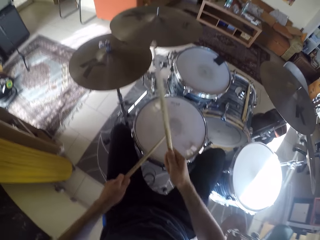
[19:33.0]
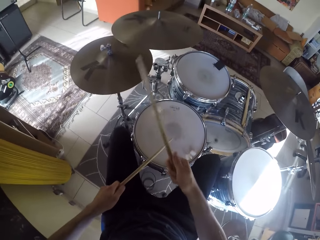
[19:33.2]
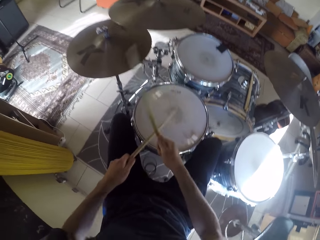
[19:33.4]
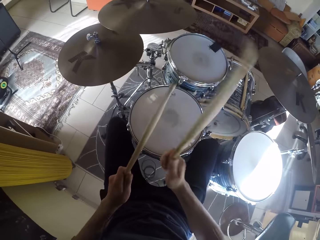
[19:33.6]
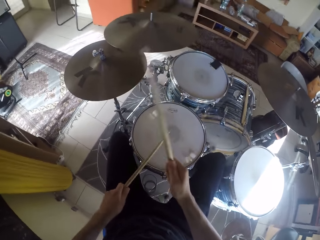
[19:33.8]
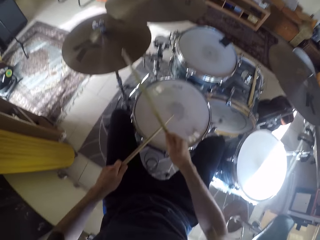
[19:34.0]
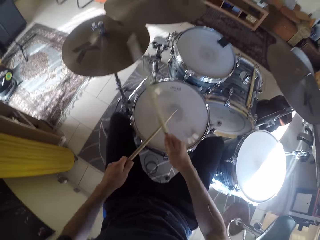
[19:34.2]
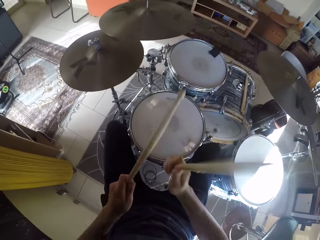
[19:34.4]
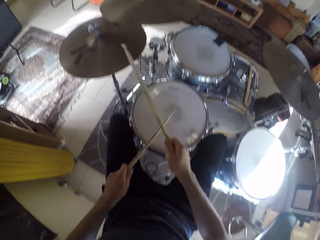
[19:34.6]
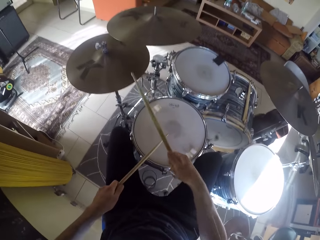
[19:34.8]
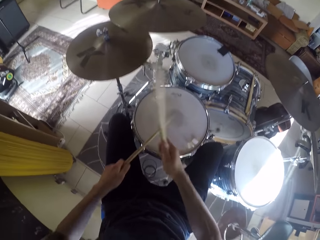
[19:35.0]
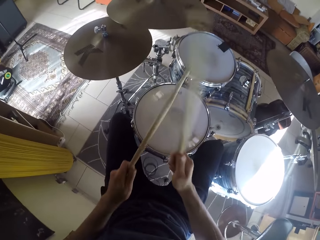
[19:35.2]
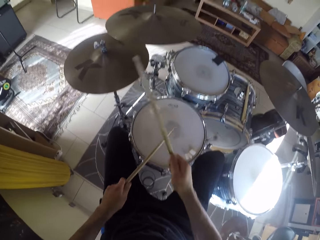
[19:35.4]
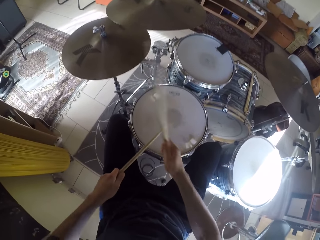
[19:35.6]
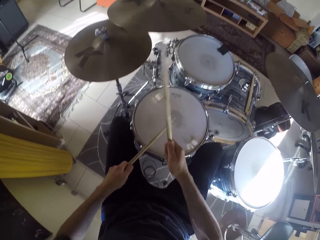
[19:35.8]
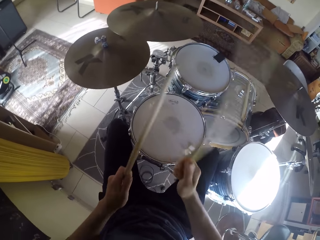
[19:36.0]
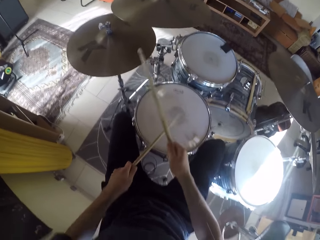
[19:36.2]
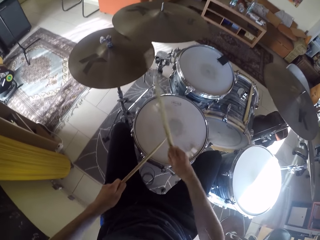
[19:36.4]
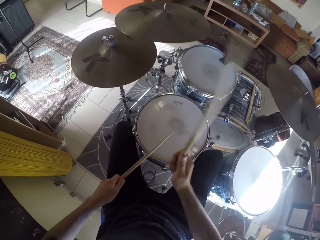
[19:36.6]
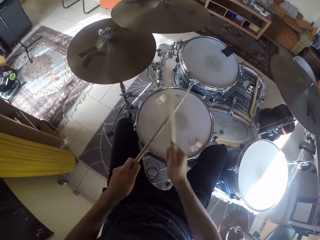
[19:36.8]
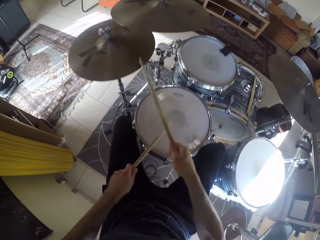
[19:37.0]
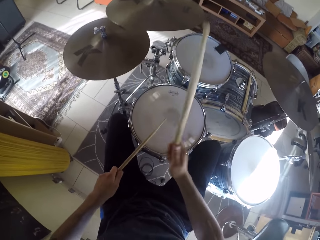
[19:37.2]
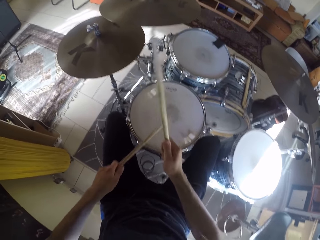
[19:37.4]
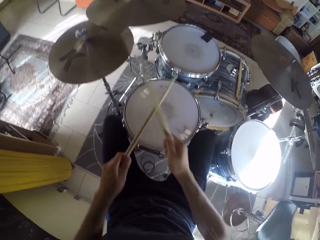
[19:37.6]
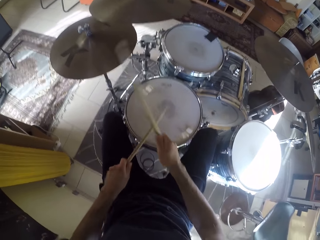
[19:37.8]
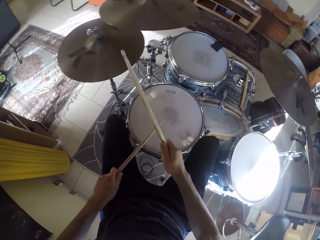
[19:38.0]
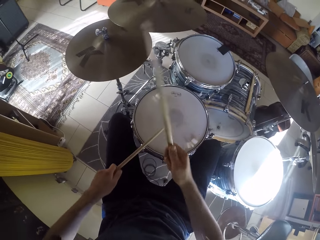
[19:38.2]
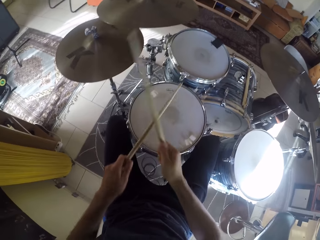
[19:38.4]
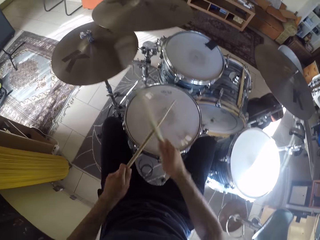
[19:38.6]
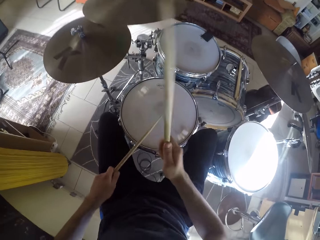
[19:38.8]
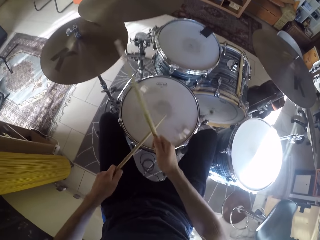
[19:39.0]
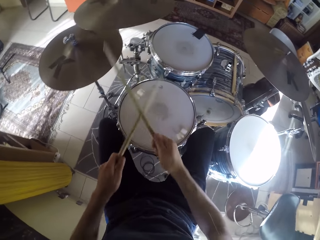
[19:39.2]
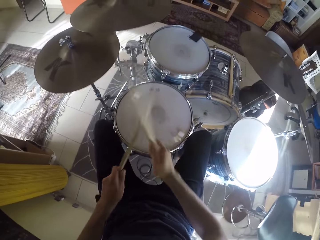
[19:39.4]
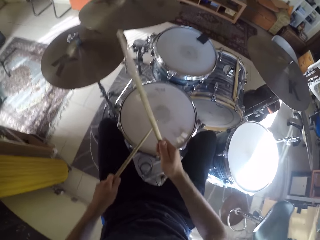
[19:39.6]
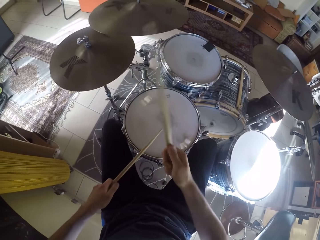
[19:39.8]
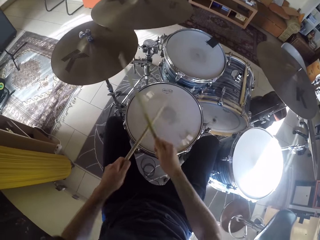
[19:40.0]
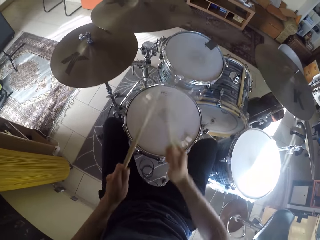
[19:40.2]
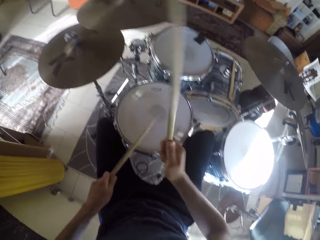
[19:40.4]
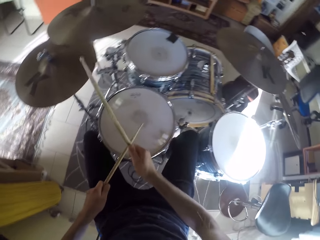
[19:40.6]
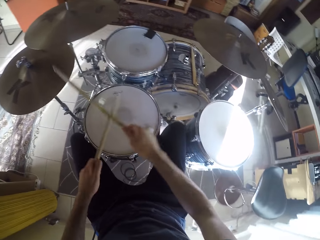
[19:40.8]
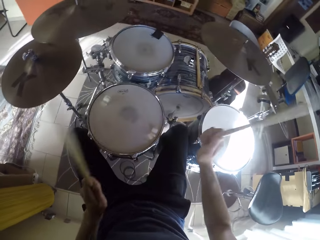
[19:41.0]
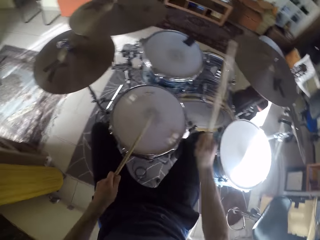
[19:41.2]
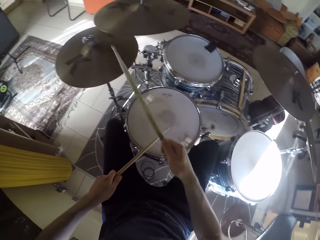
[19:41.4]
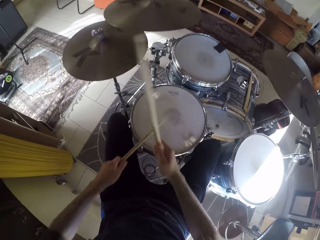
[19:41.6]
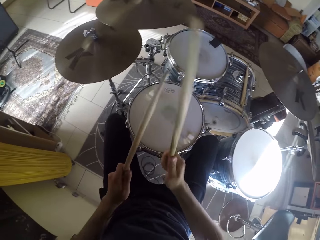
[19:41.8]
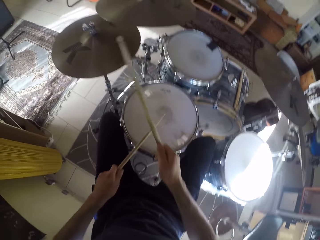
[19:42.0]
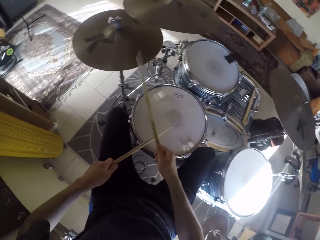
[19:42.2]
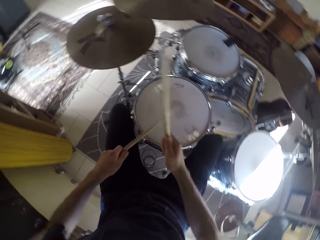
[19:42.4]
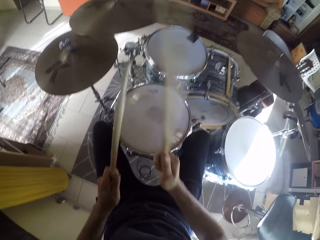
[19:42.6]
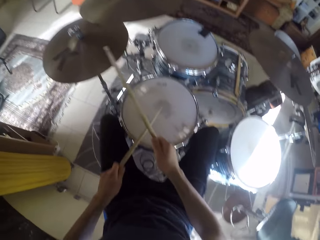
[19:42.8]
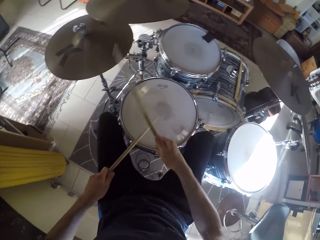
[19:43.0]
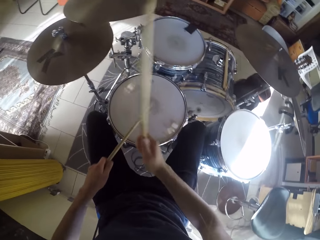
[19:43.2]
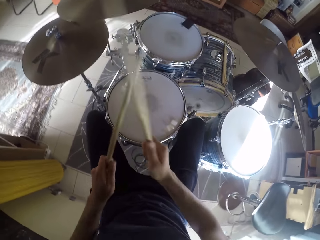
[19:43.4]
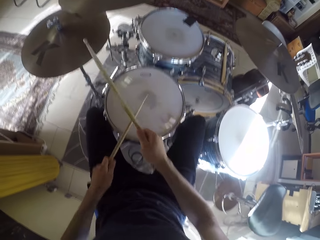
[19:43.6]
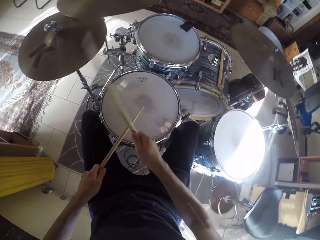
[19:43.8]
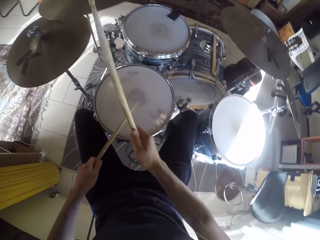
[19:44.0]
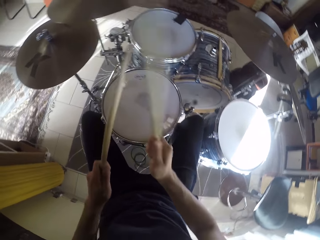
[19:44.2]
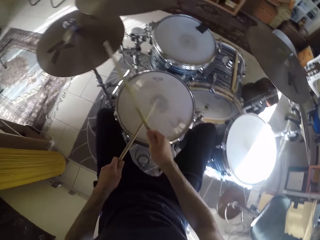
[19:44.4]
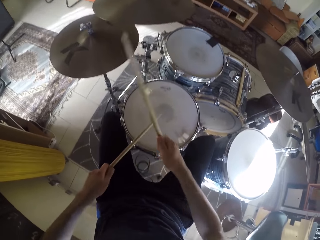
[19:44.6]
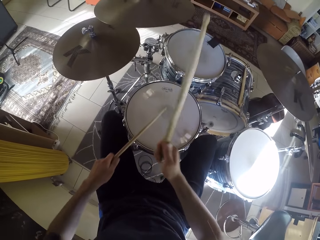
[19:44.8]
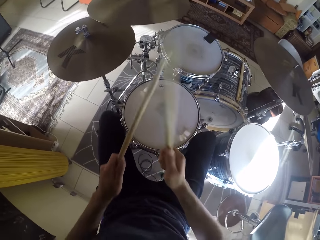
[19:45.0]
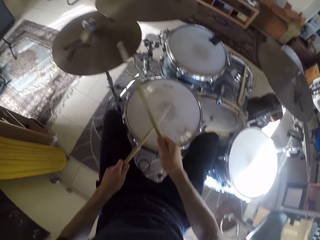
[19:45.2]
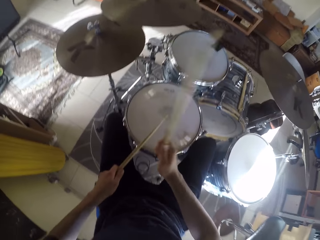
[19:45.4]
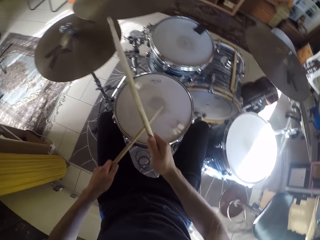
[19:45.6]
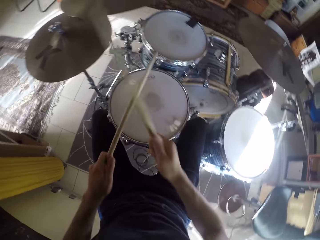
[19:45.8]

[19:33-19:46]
The camera wearer beats the crash cymbal with the drumstick in his right hand. He beats the hi-hats cymbal with the drumstick in his right hand.

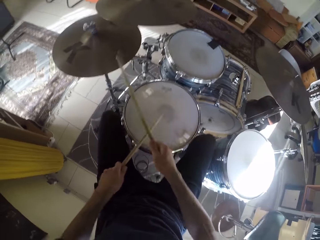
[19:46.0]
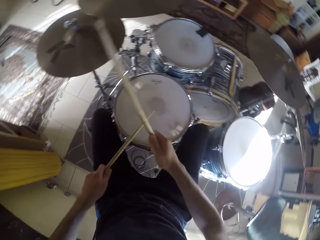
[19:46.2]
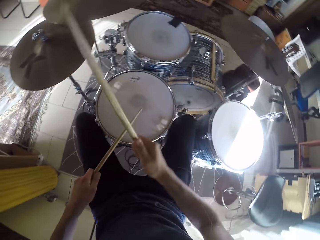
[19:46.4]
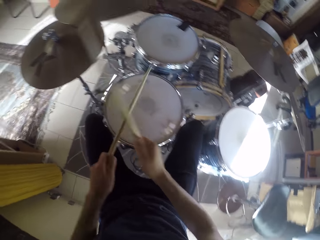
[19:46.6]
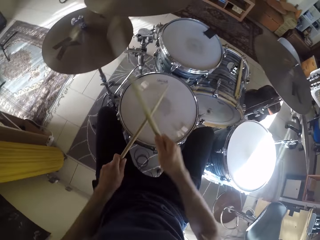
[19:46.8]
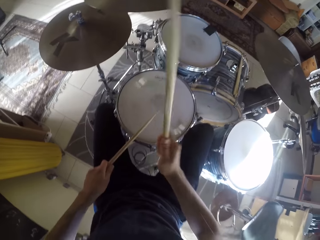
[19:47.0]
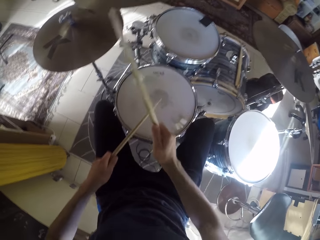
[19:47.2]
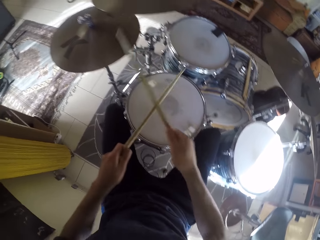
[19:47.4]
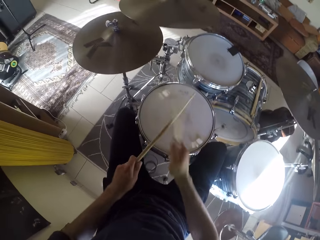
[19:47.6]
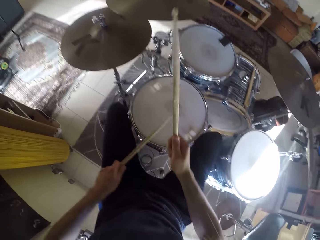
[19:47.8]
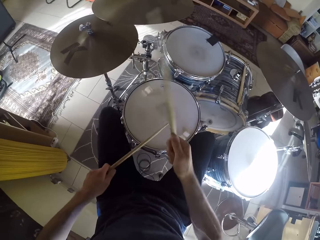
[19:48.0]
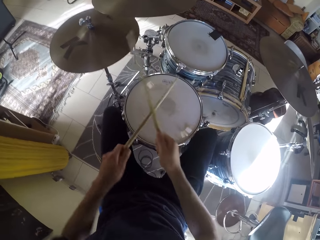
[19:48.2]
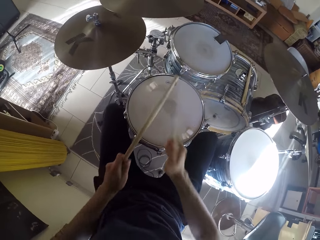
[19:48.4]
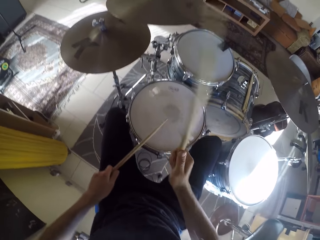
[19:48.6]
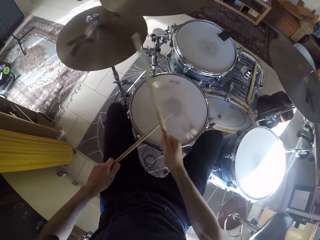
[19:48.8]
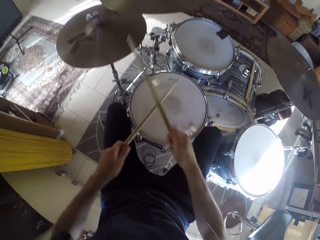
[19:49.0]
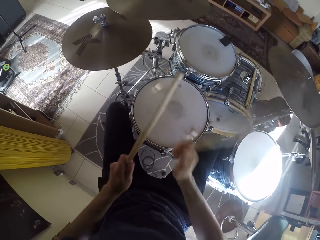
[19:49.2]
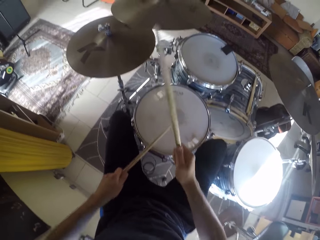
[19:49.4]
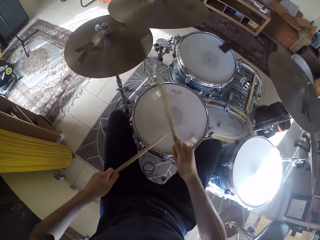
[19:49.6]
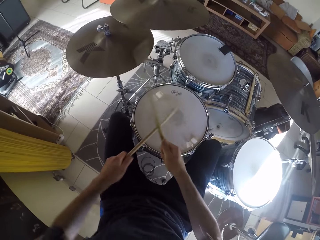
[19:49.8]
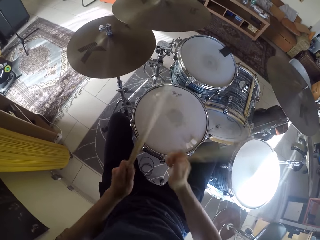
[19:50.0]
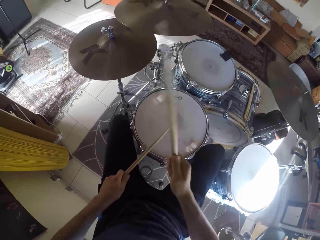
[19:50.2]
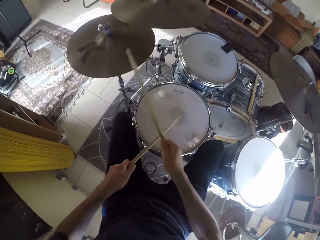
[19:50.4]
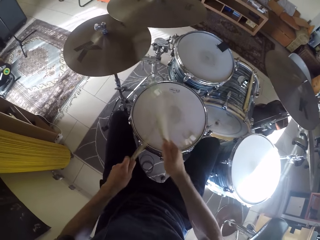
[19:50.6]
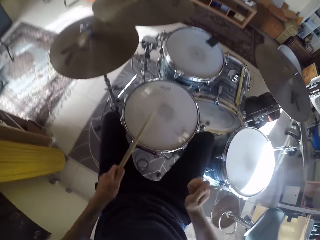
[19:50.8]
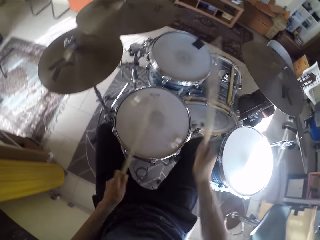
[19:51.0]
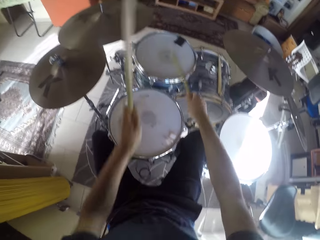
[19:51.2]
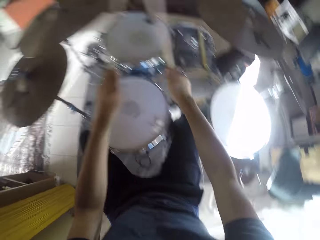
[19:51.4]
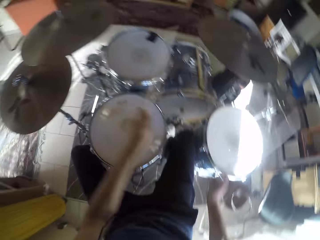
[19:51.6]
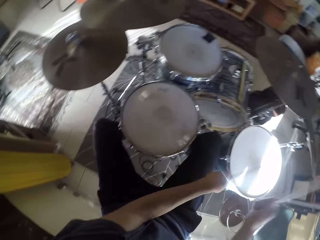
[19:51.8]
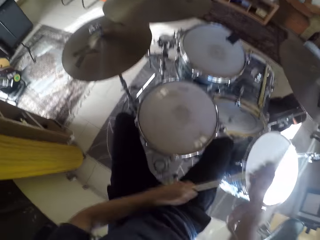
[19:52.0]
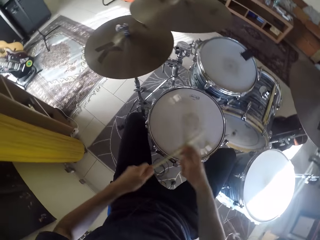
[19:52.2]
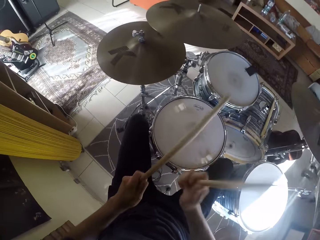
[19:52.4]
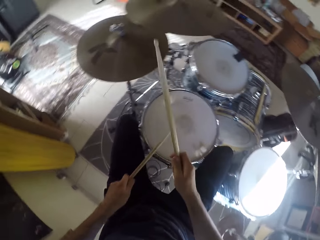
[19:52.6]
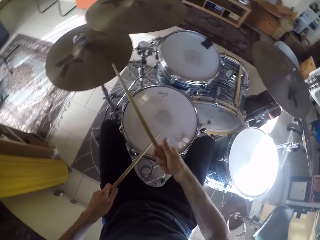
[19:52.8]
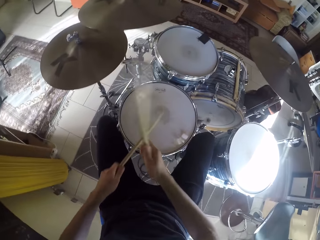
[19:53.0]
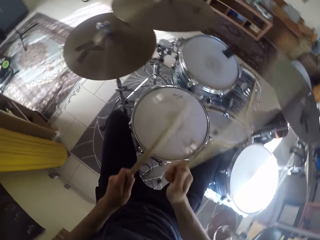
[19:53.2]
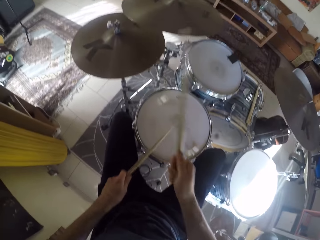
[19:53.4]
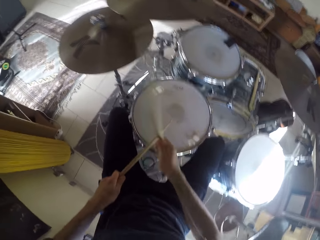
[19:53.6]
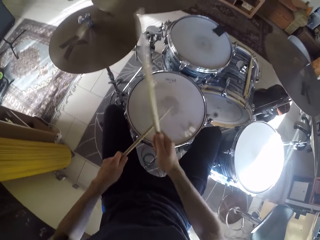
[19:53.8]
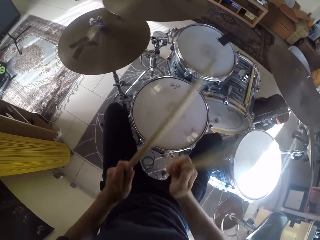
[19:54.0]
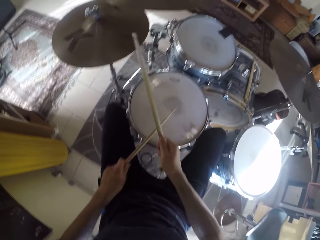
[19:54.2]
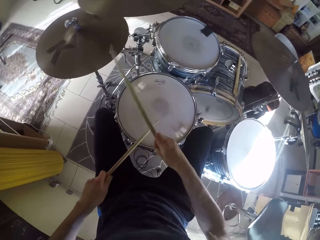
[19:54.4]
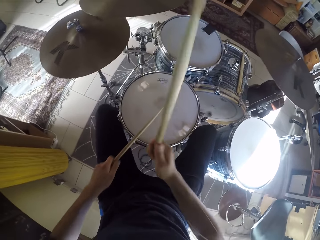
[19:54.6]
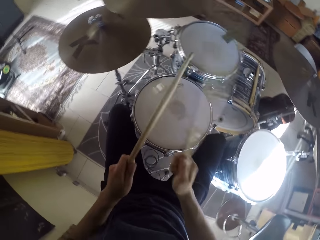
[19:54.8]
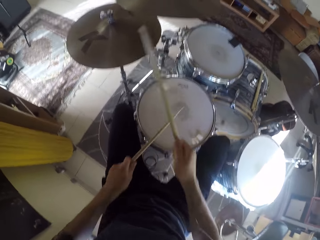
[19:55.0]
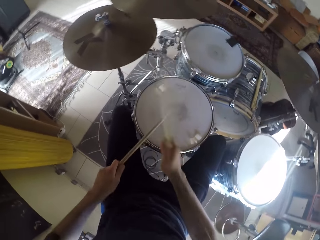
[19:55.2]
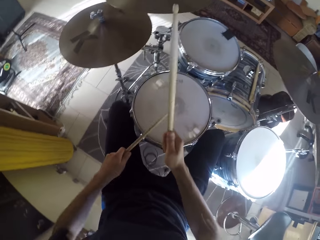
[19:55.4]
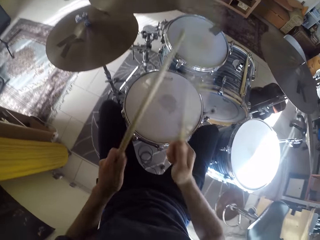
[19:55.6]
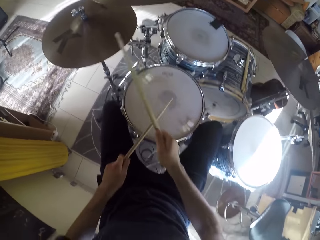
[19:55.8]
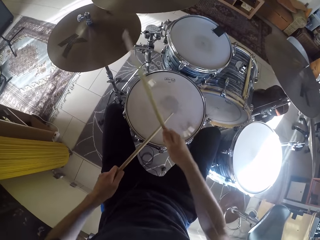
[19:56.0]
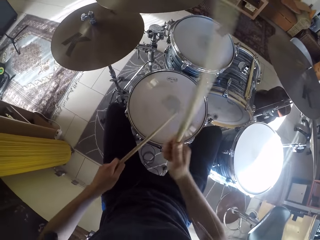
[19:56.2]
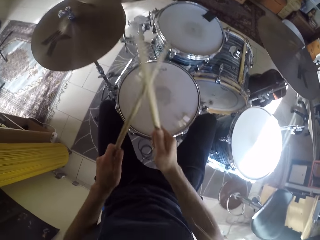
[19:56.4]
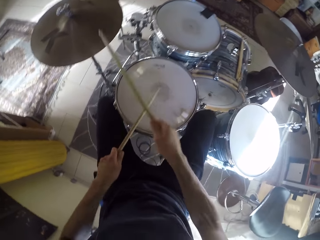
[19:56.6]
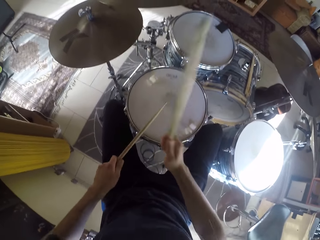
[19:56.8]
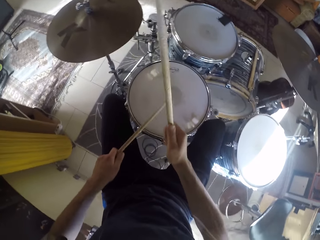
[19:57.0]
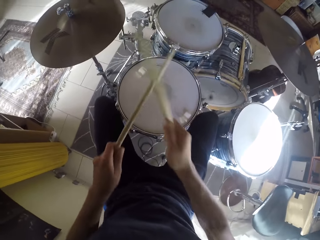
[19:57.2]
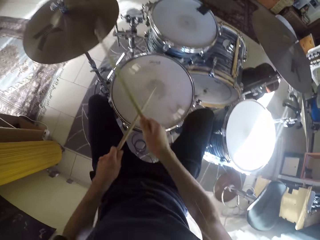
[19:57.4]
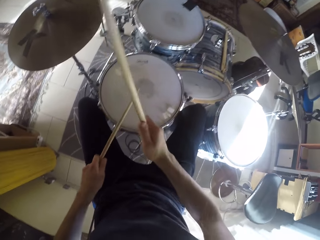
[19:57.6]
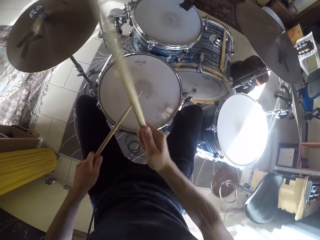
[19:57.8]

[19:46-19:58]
The camera wearer beats the tom with the drumsticks in his hands. He beats the crash cymbal with the drumstick in his right hand. He beats the snare drum with the drumstick in his left hand. He beats the hi-hats cymbal with the drumstick in his right hand.
